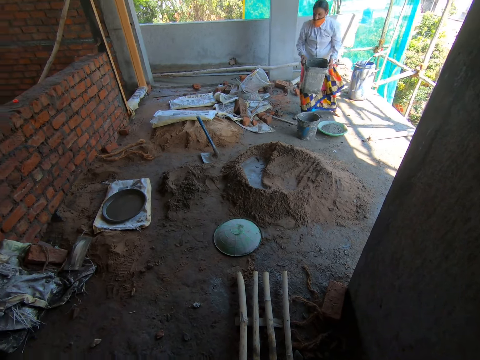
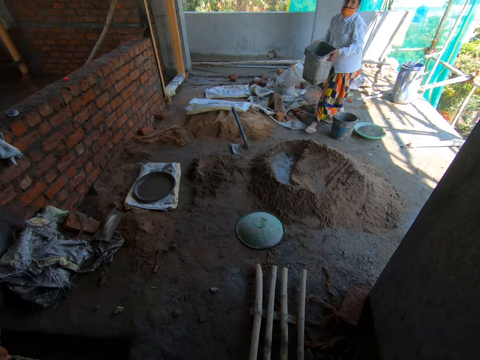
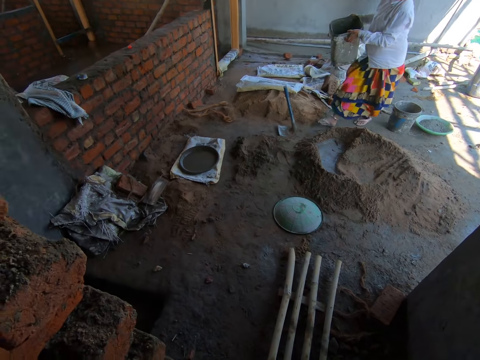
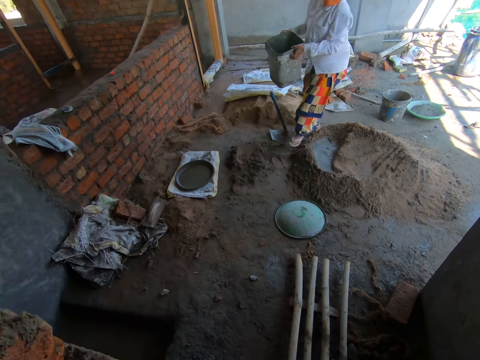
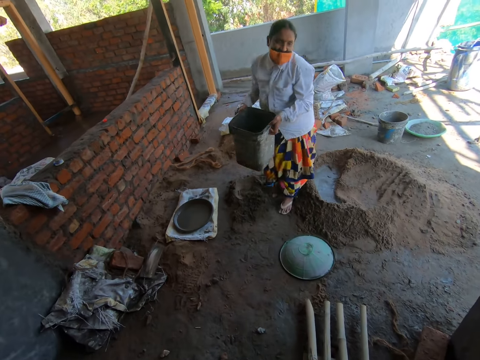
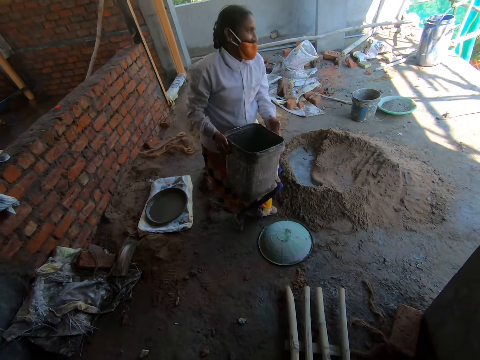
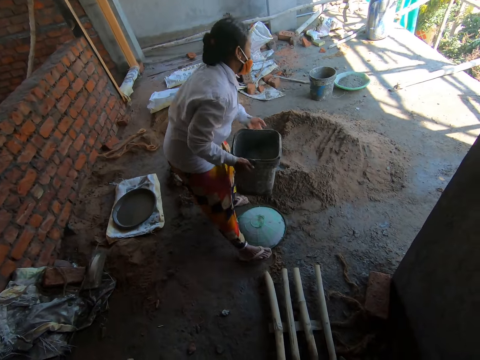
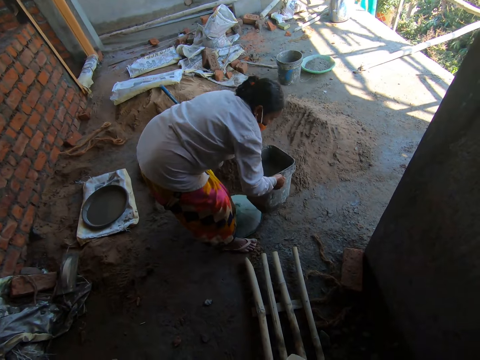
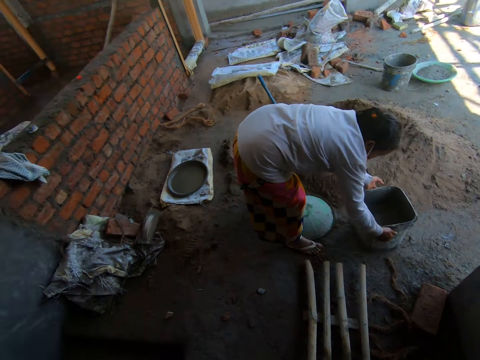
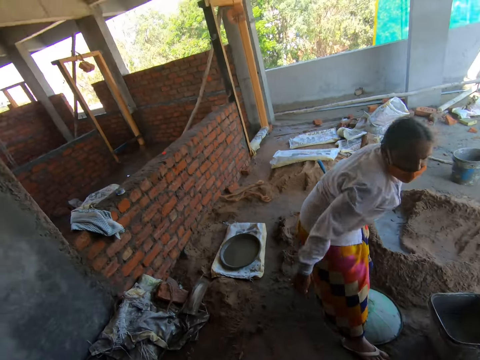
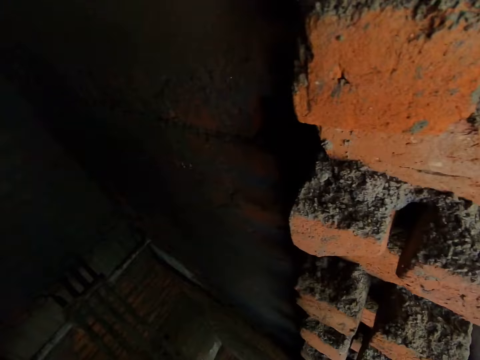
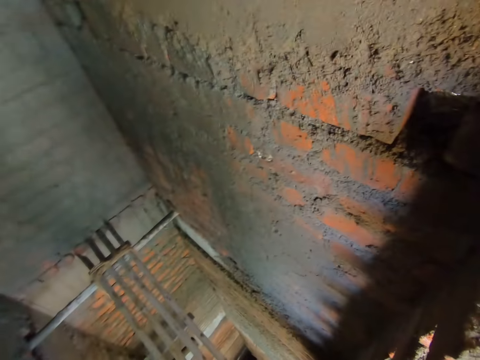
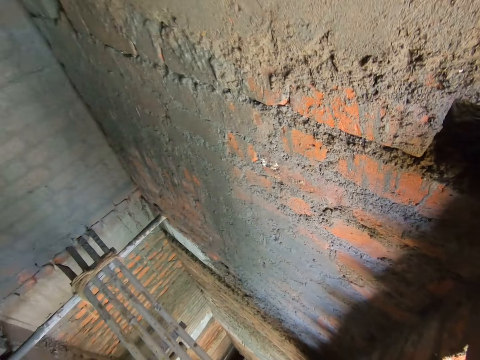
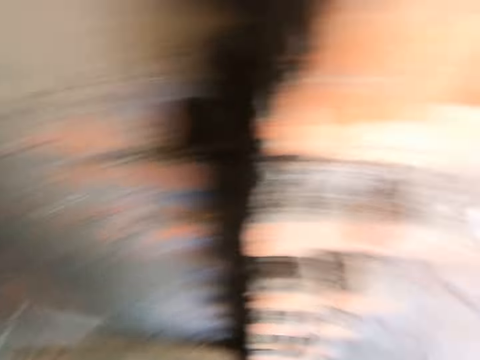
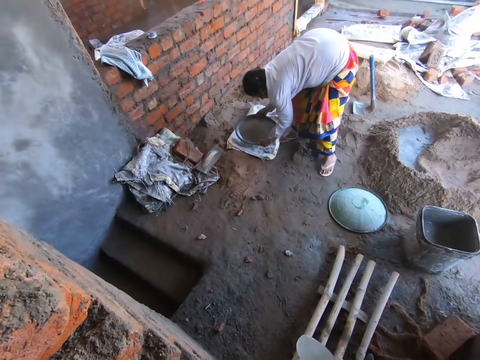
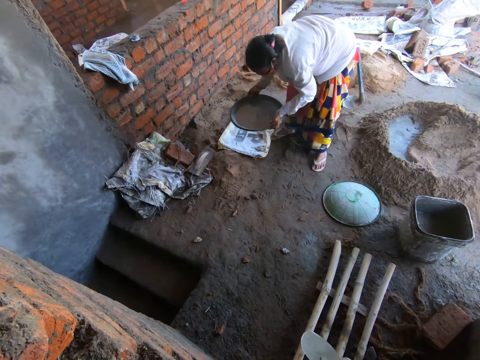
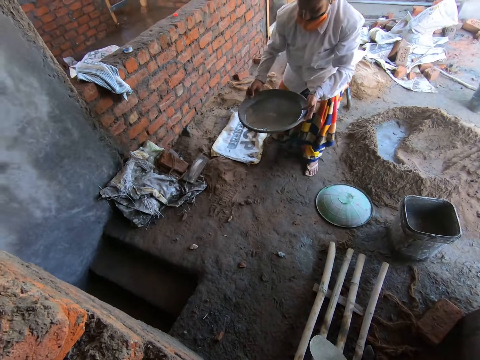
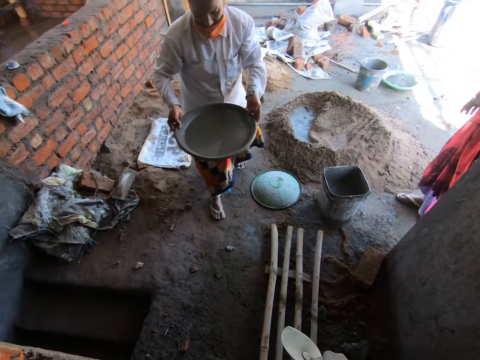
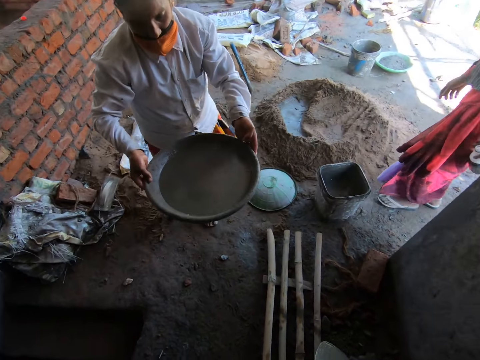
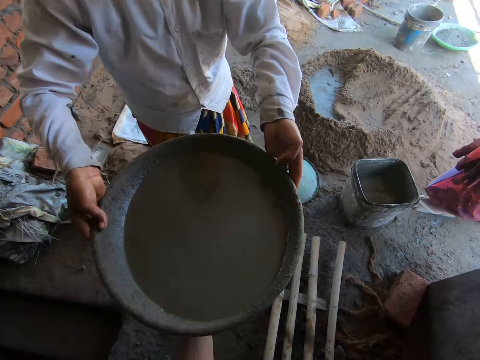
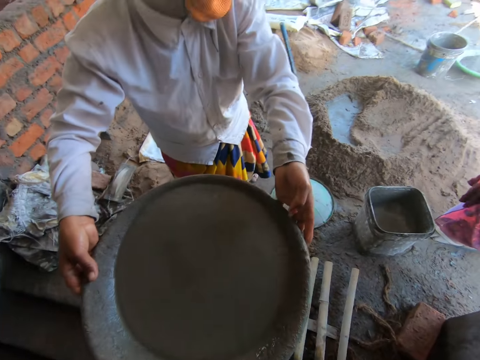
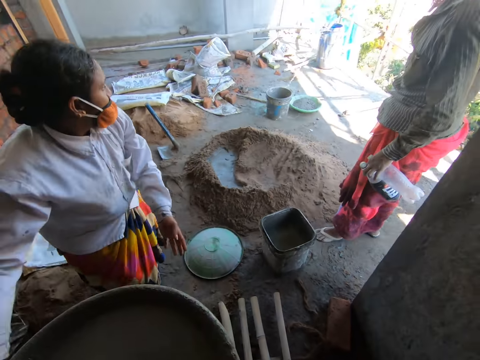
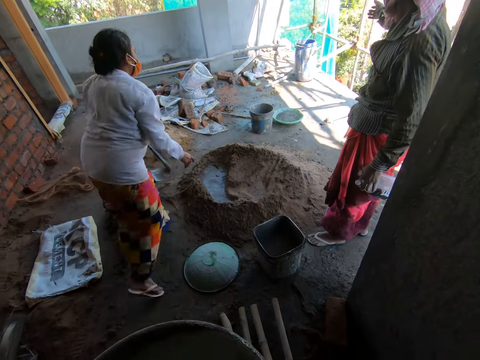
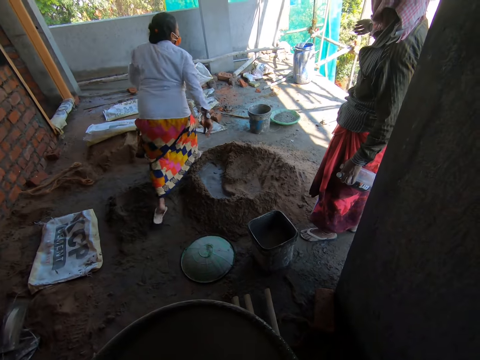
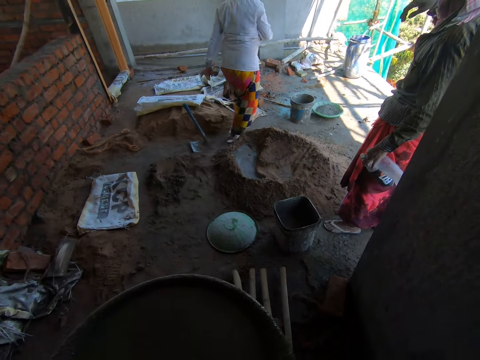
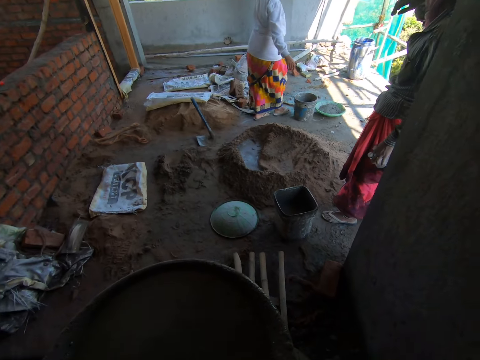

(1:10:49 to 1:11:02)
The woman carries the bucket. She places the bucket of water in both hands onto the floor. She picks up the aluminum bowl of water from the floor with both hands. The camera wearer collects the aluminum bowl of water from the woman with his left hand. The woman interacts with a man.

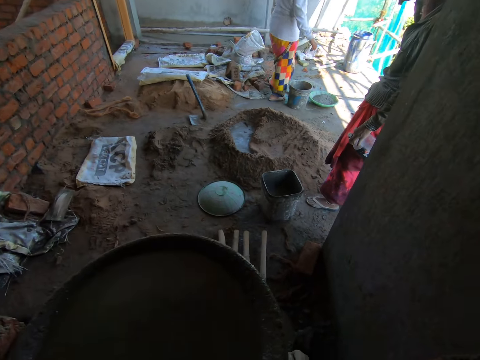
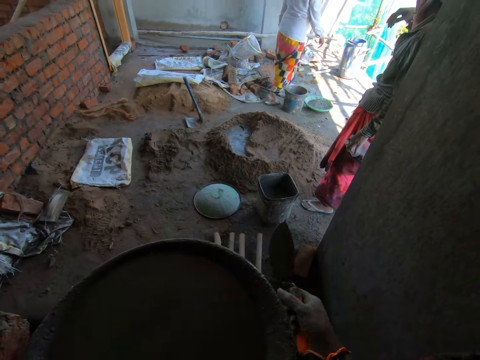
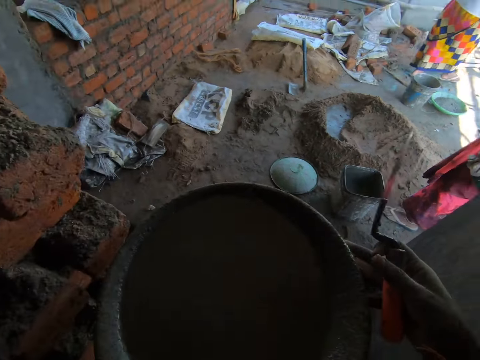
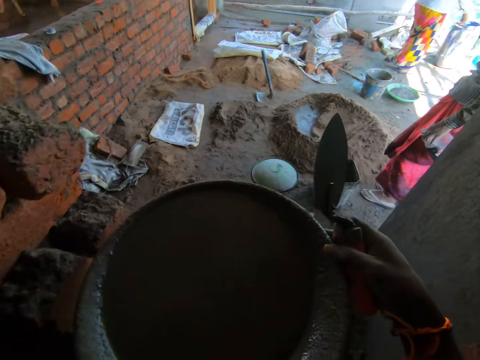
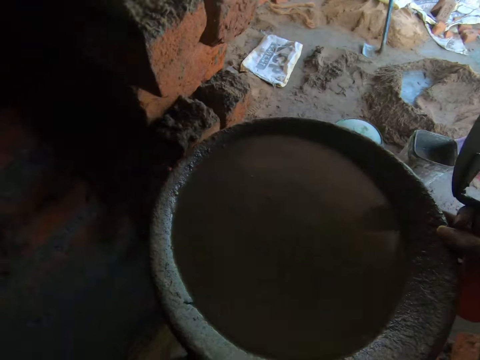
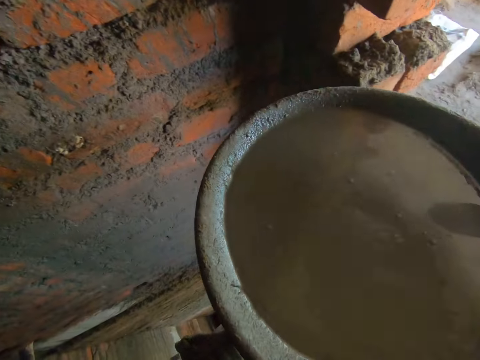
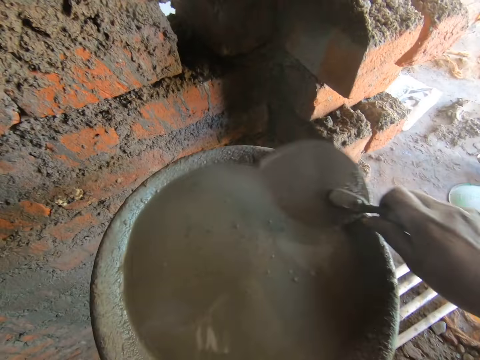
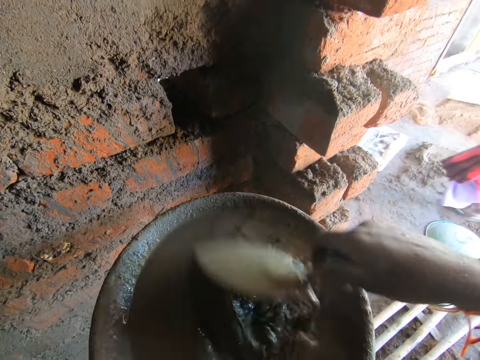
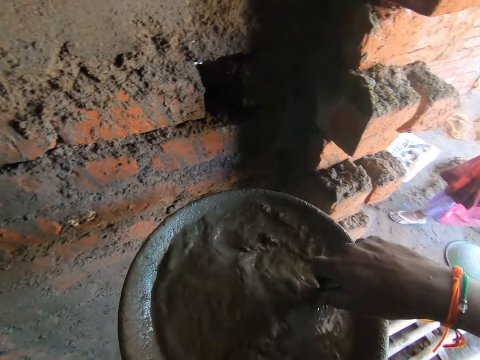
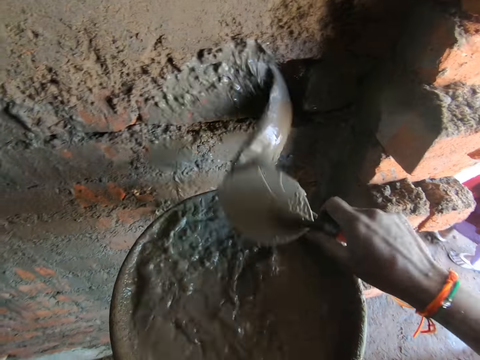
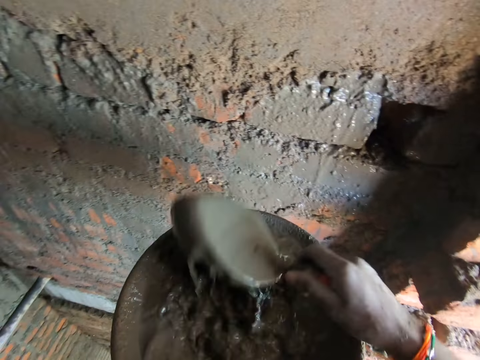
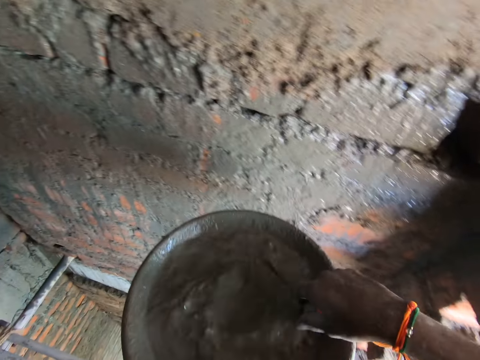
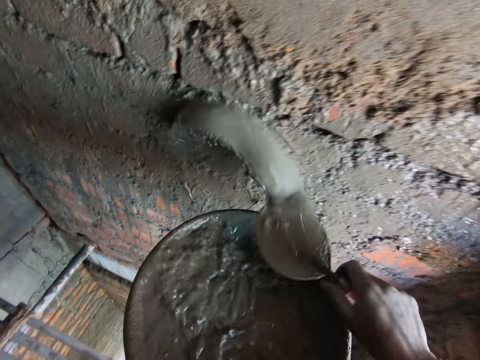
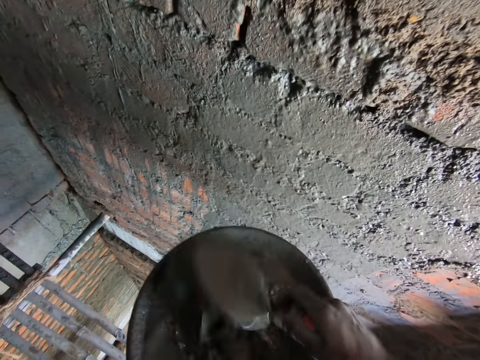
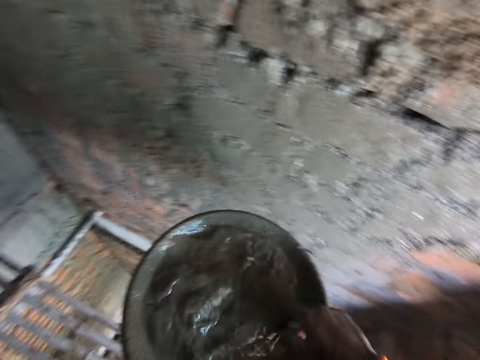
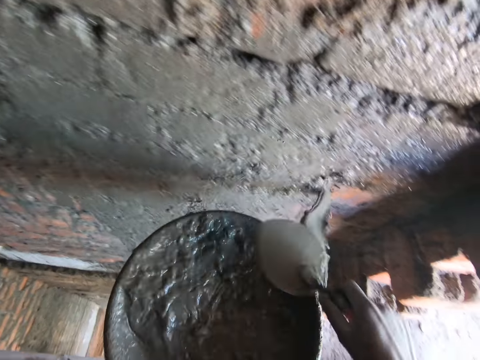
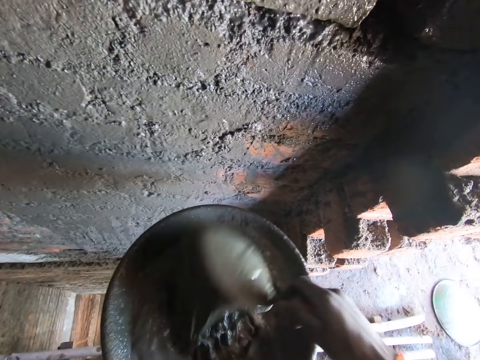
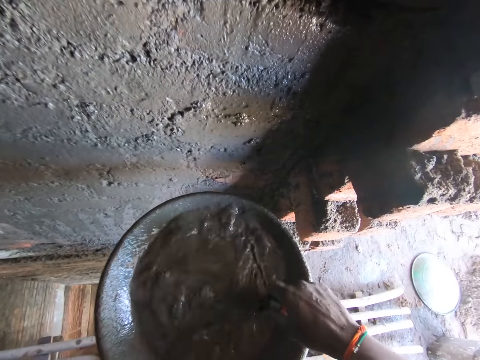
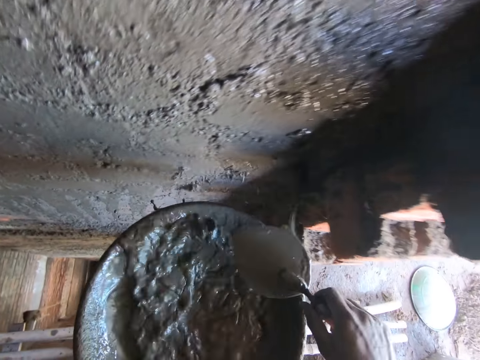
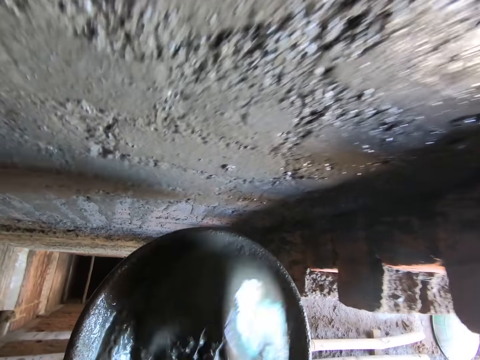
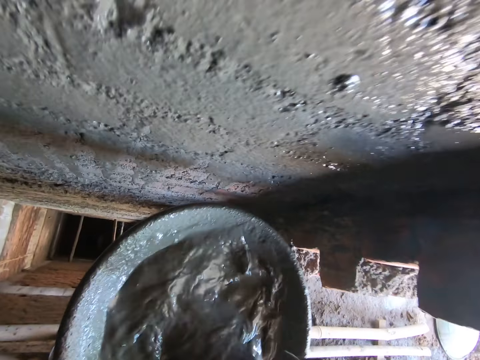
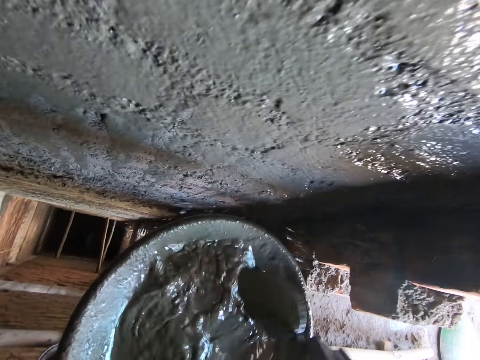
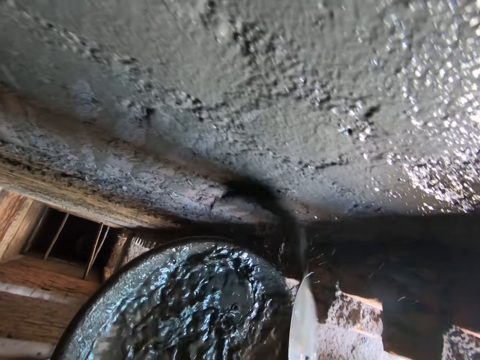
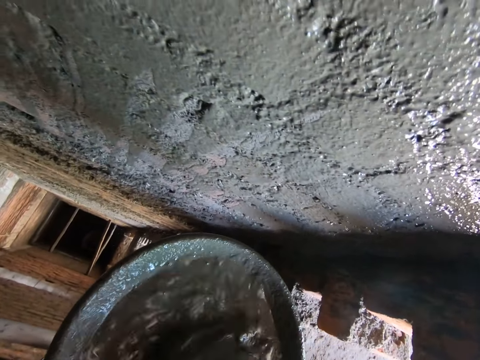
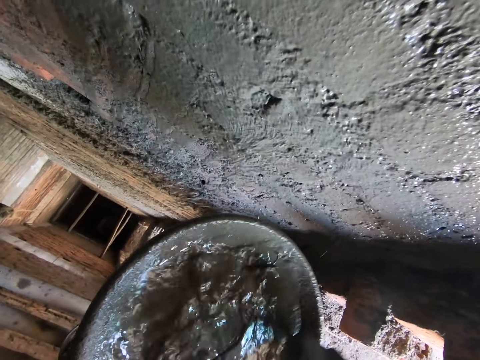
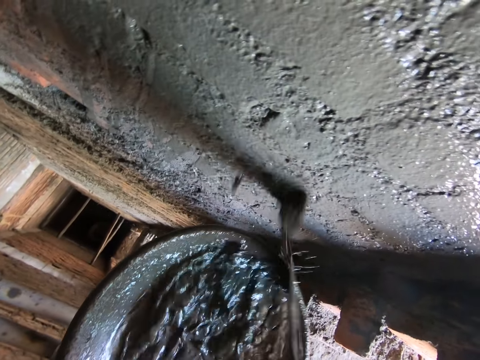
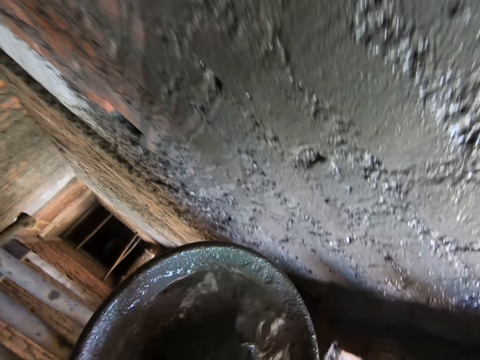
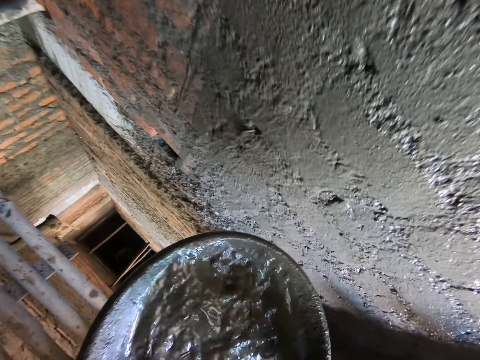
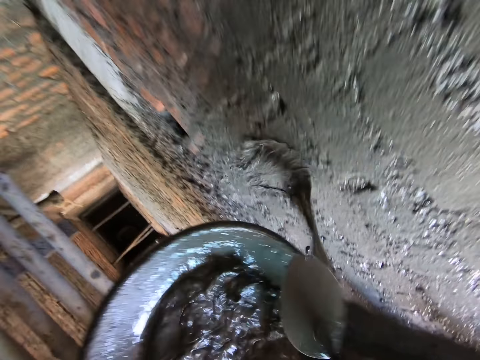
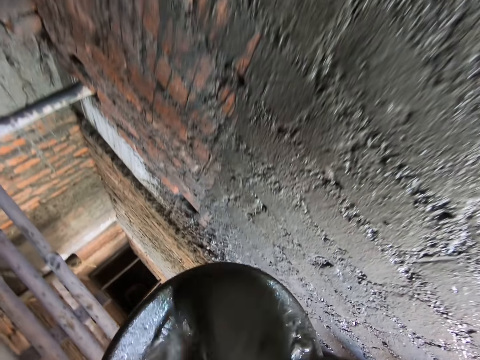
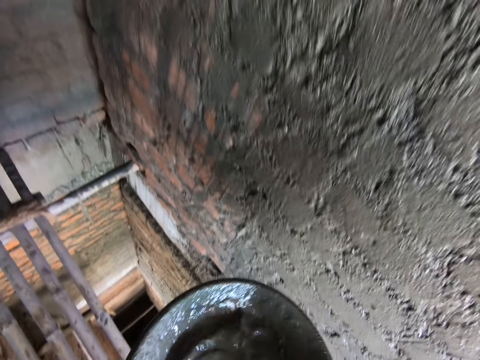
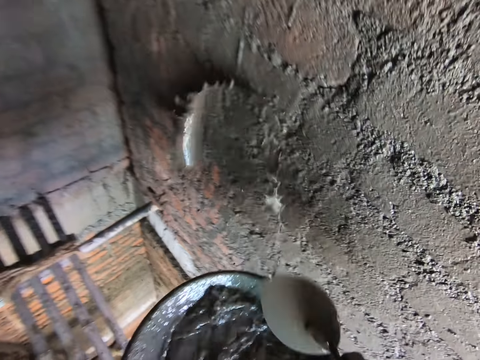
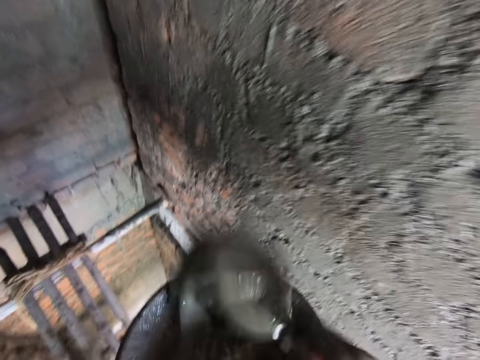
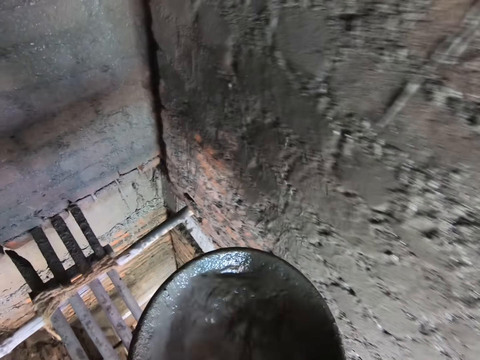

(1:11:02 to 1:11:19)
The camera wearer holds the aluminum bowl of water with his right hand. He scoops water from the aluminum bowl of water onto the wall with the brick trowel in his right hand.
